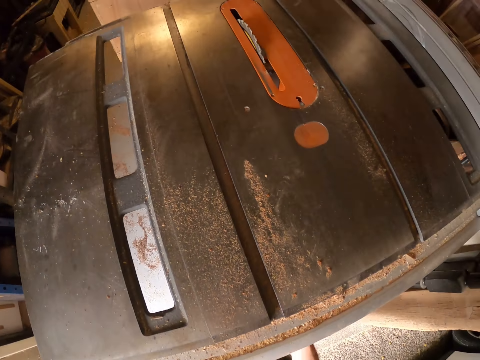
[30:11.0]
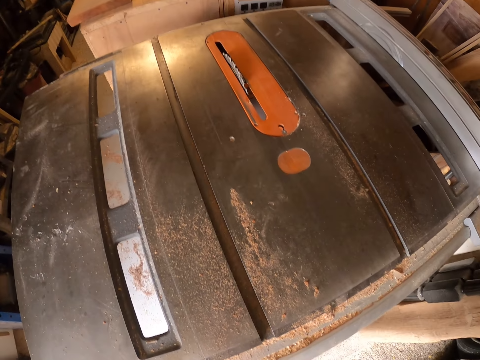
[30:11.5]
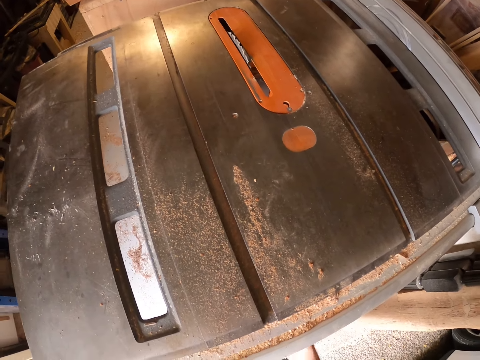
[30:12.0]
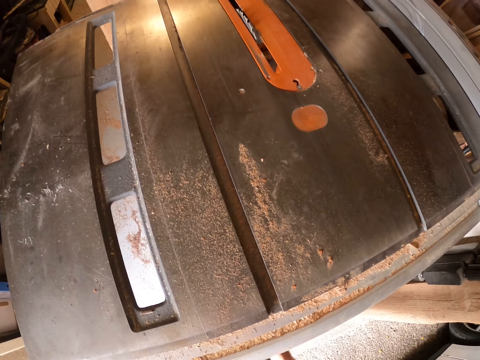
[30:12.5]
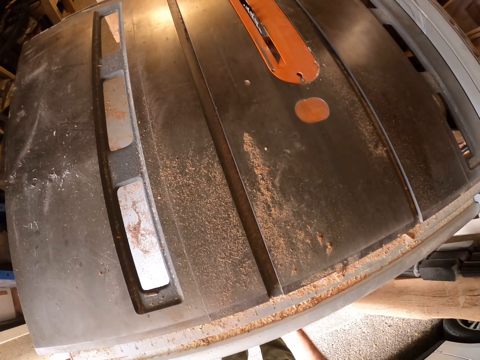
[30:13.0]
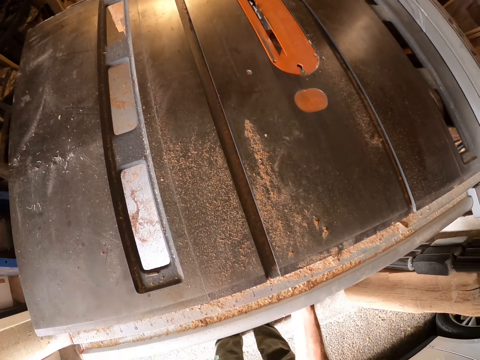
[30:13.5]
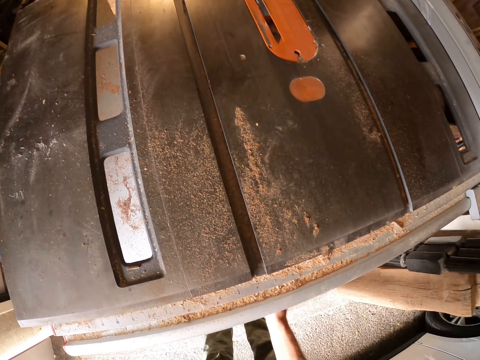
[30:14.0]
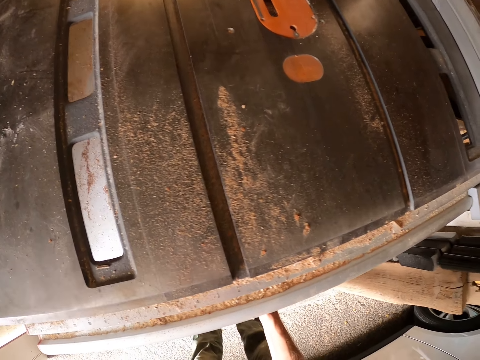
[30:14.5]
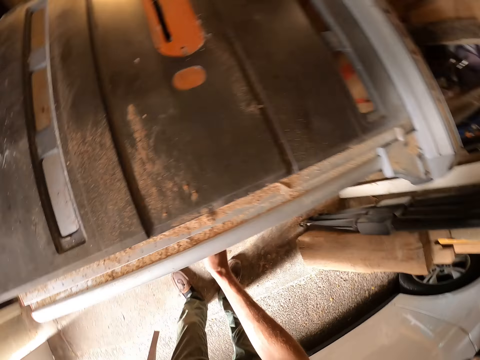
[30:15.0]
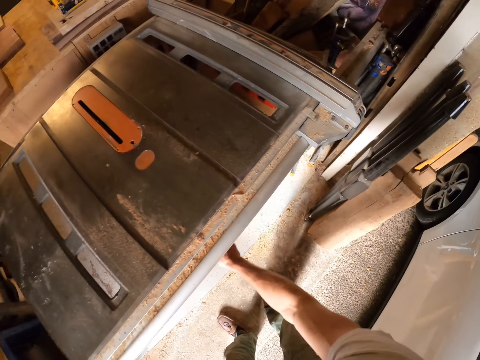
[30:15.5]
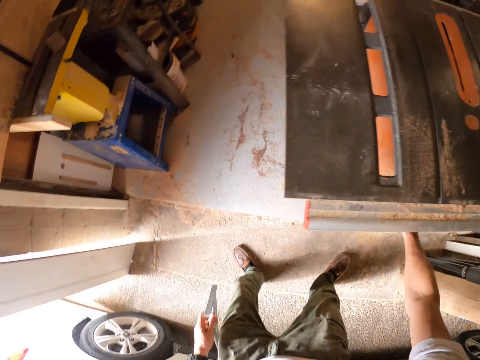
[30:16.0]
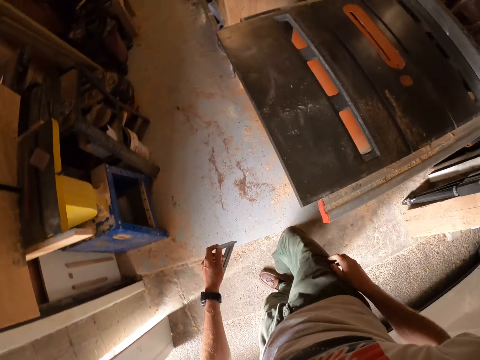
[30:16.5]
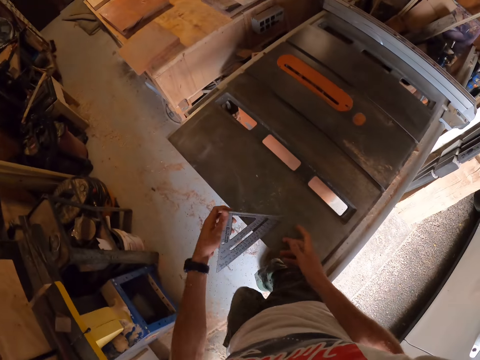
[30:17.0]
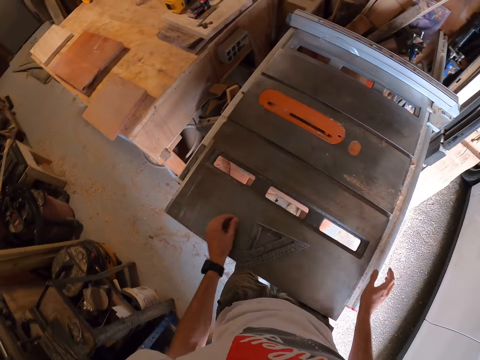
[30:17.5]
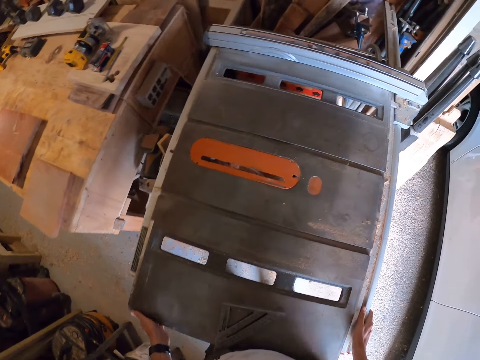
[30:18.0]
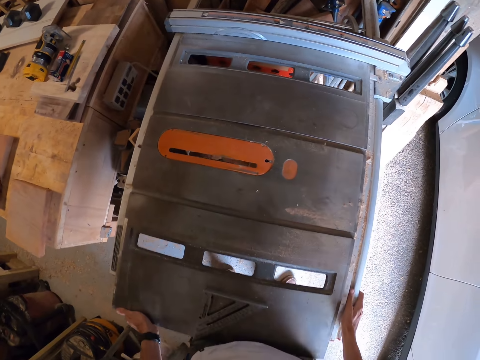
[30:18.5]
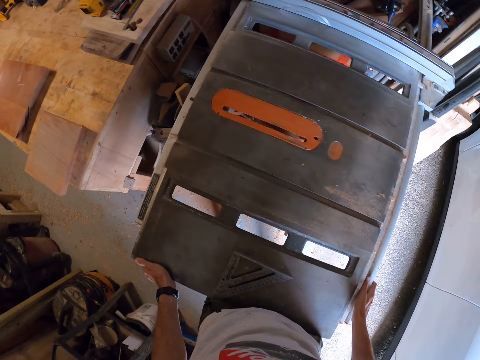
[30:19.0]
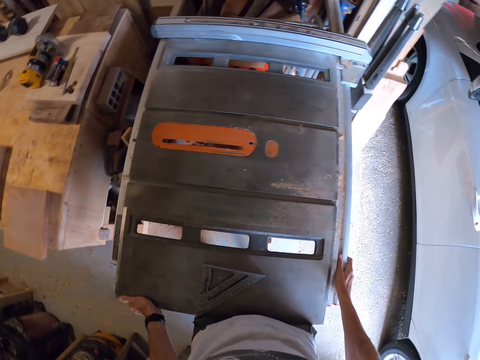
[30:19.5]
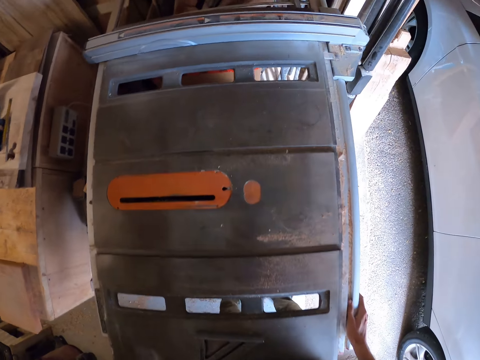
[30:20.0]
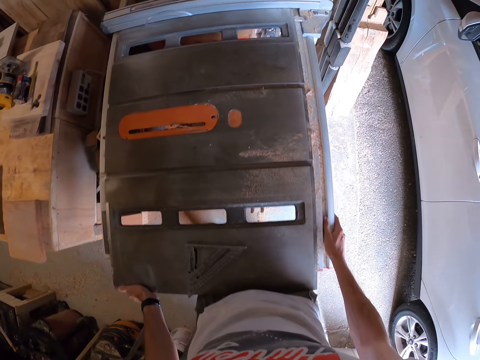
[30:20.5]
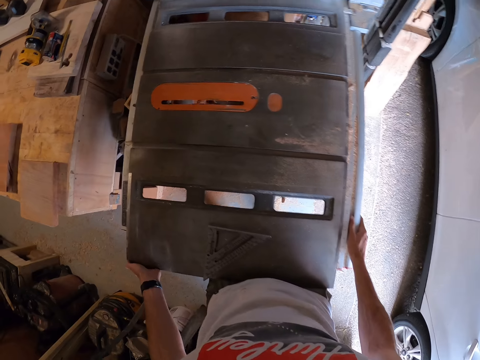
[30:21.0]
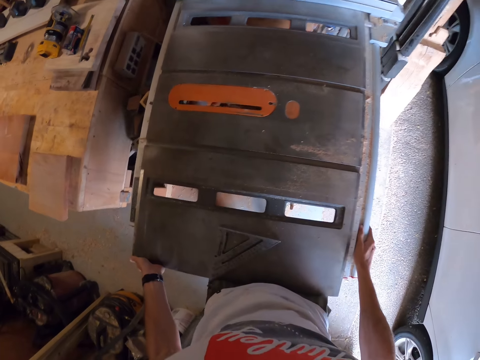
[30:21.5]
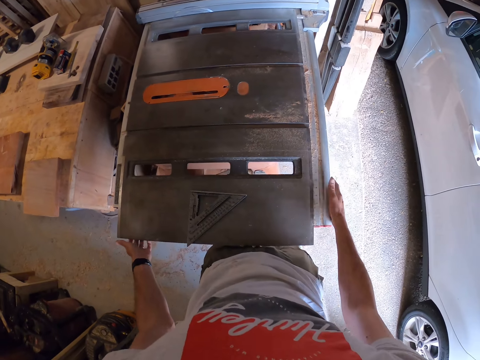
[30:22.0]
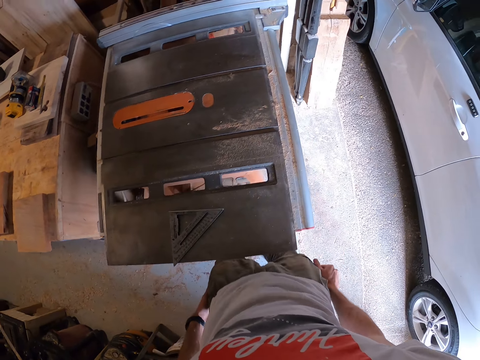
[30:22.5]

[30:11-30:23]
The camera wearer walks across the workshop. He places the set square on the table saw with his left hand. He holds the table saw with both hands. He pushes the table saw with both hands. He looks at the table saw.

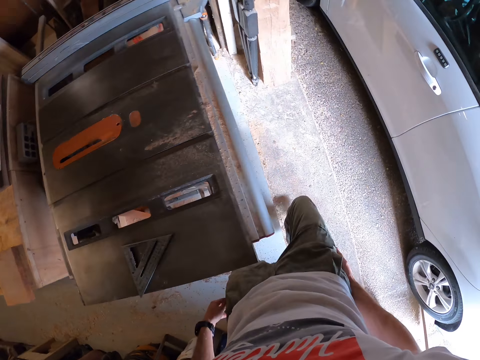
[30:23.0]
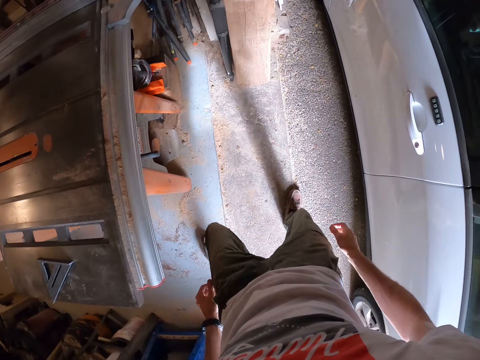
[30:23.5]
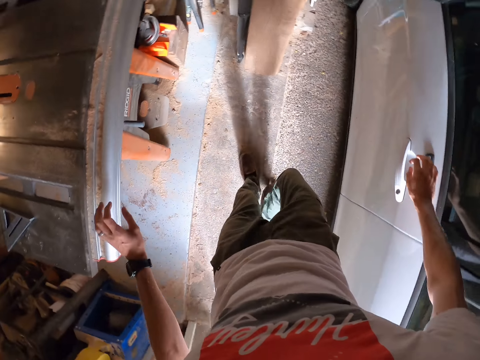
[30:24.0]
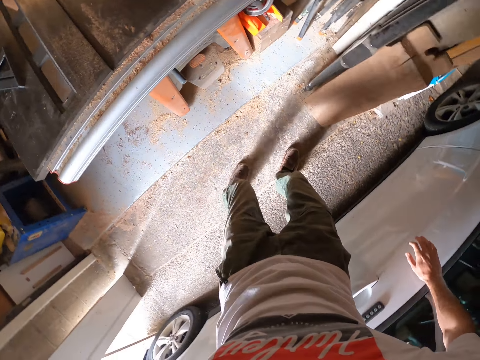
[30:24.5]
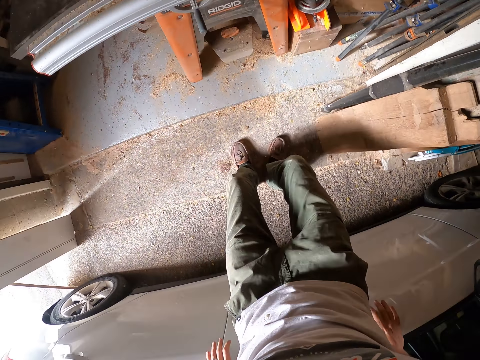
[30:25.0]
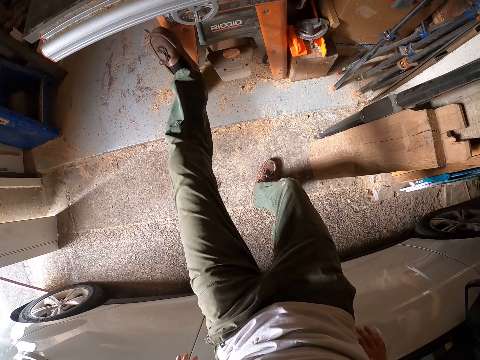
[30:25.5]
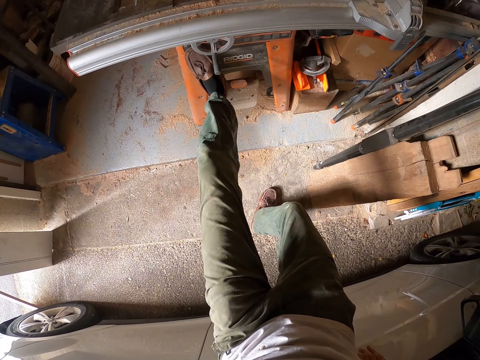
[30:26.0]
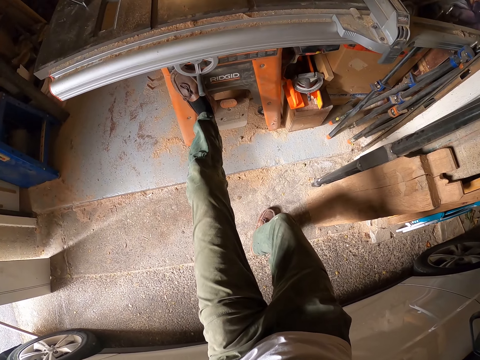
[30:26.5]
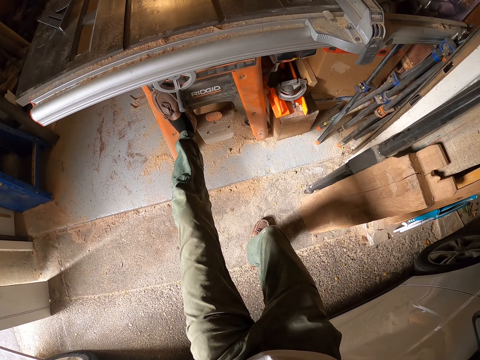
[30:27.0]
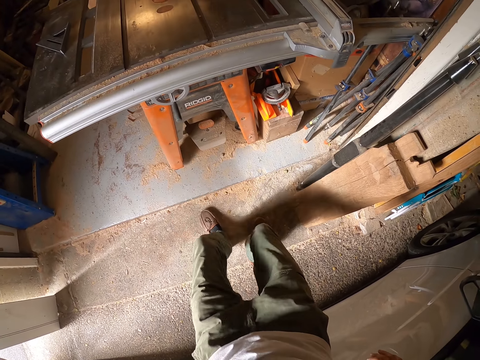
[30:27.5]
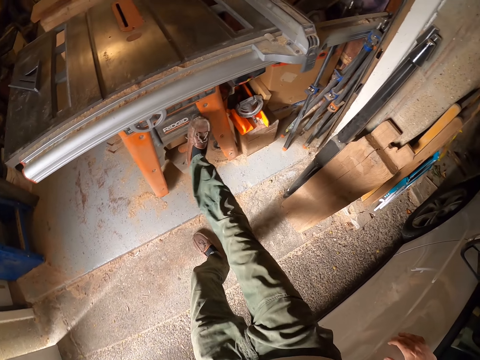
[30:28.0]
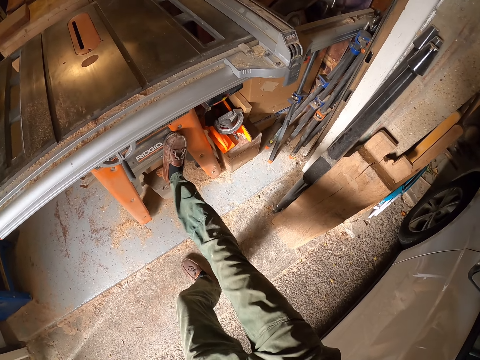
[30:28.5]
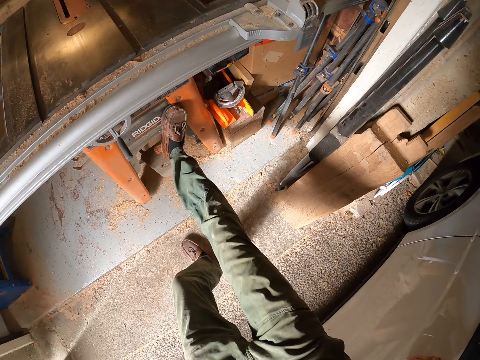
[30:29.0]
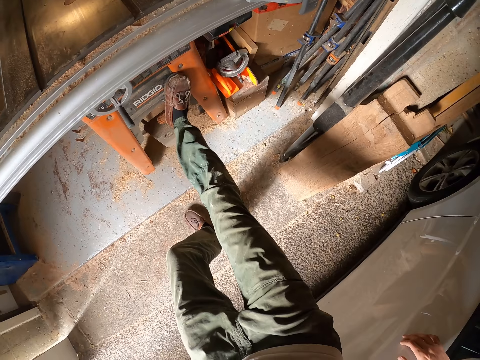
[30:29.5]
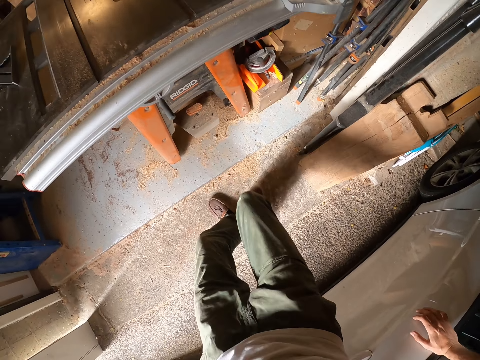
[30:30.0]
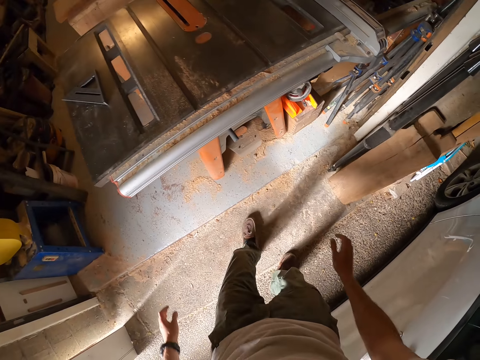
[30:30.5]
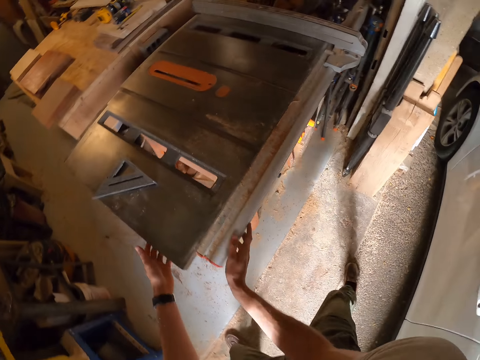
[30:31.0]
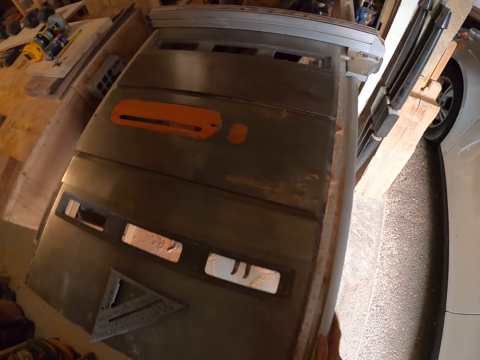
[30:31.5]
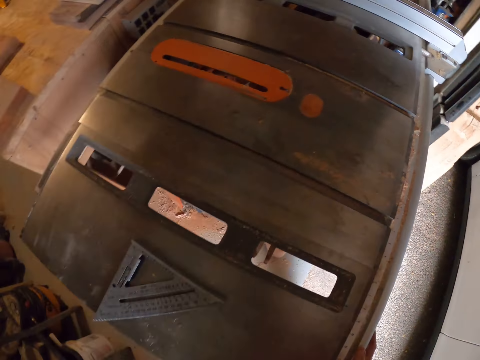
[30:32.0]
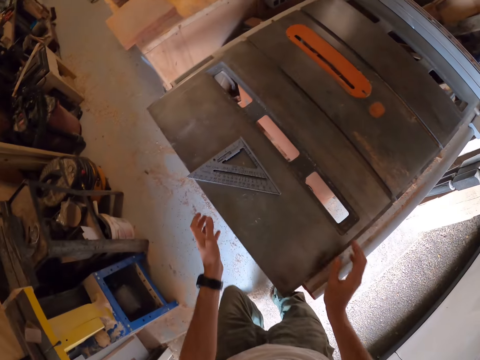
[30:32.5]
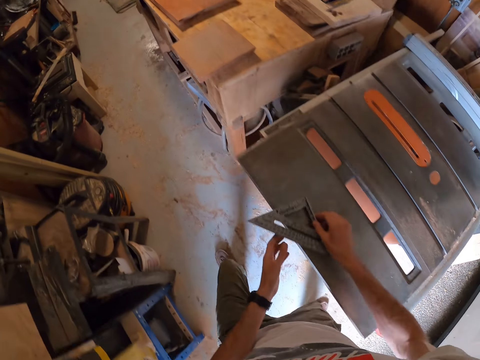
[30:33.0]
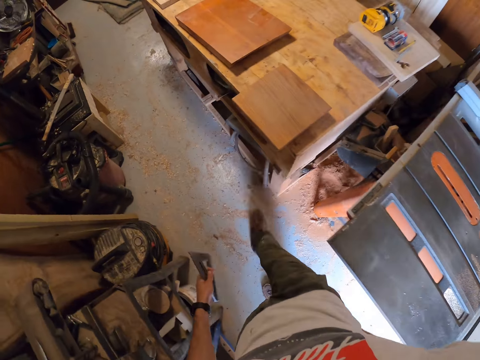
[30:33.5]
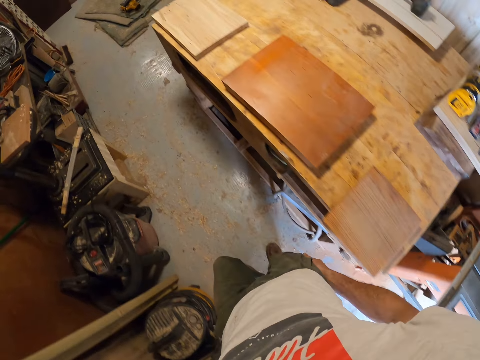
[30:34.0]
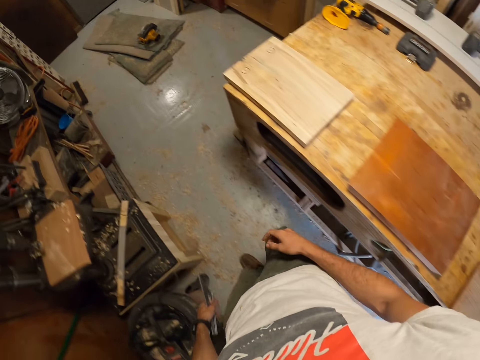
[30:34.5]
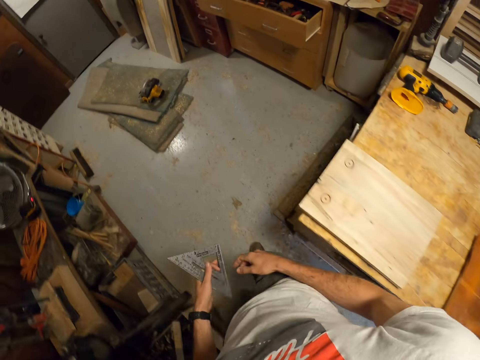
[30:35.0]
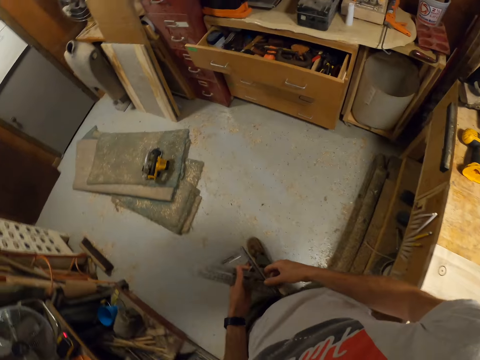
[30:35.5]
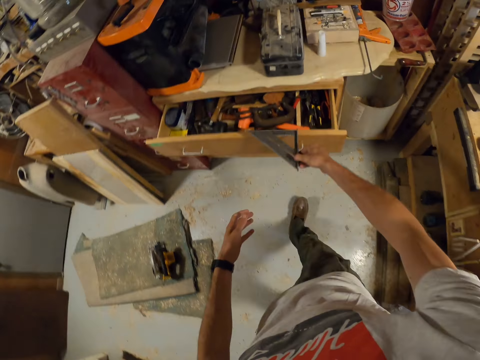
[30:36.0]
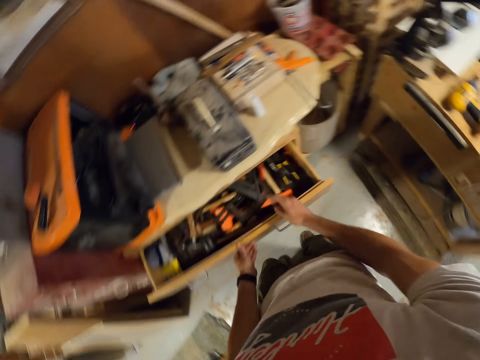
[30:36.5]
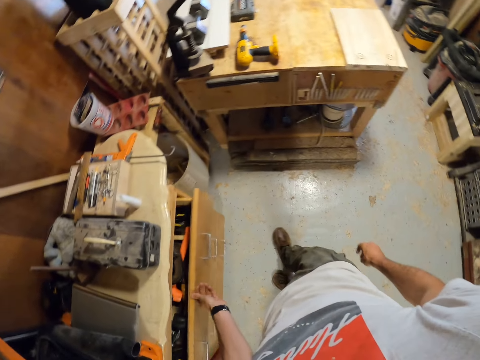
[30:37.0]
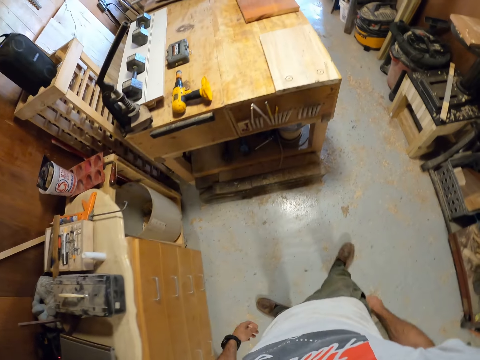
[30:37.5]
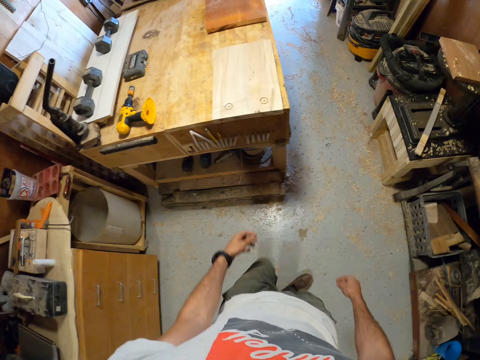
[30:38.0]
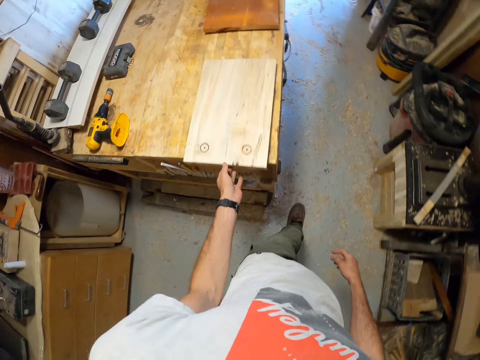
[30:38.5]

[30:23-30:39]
The camera wearer walks across the workshop. He leans on a car. He places his left leg on the table saw leg. He pushes the table saw with his left leg. He places his right leg on the table saw leg. He pushes the table saw with his right leg. He pushes the table saw with both hands. He shakes the table saw. He picks up the set square from the table saw with his right hand. He walks across the workshop. He drops the set square in the cabinet drawer. He closes the cabinet drawer with his left hand. He walks across the room. He picks up another piece of wood from the workbench with his left hand.
